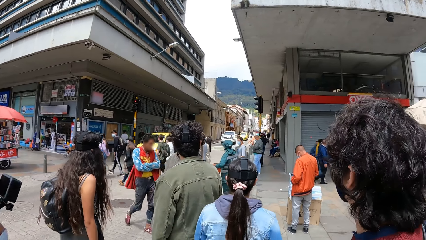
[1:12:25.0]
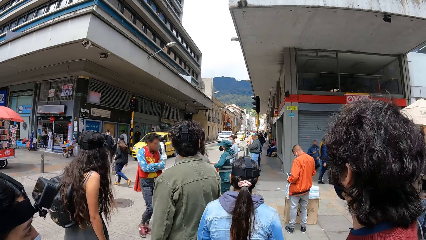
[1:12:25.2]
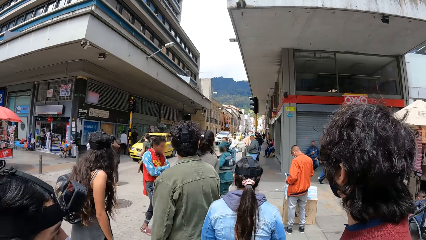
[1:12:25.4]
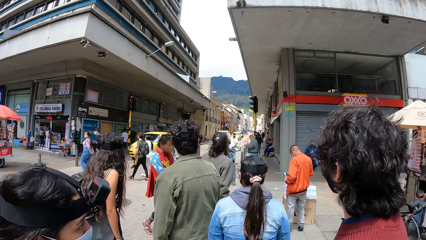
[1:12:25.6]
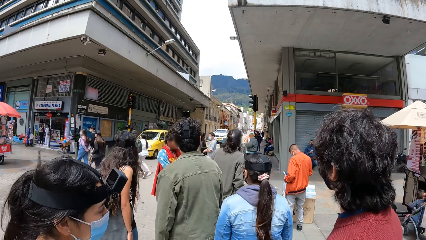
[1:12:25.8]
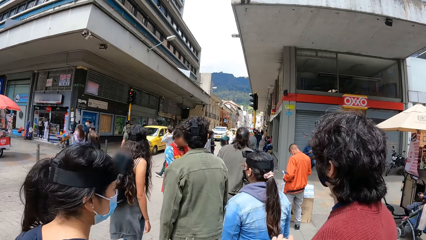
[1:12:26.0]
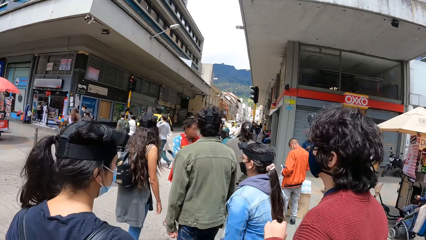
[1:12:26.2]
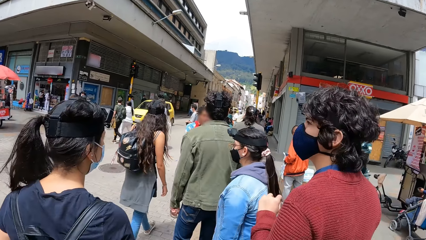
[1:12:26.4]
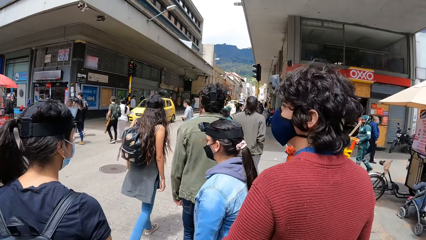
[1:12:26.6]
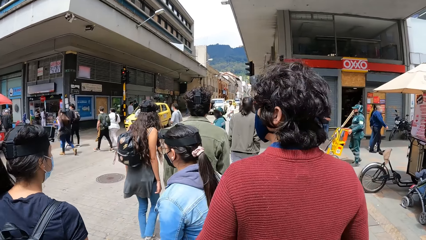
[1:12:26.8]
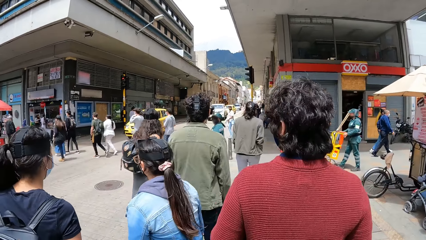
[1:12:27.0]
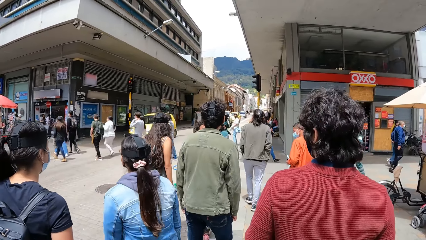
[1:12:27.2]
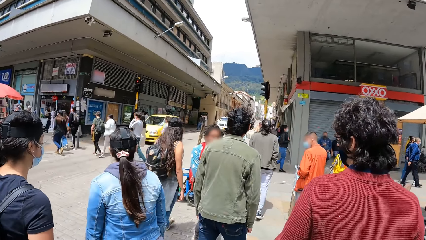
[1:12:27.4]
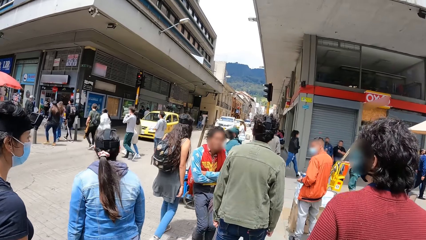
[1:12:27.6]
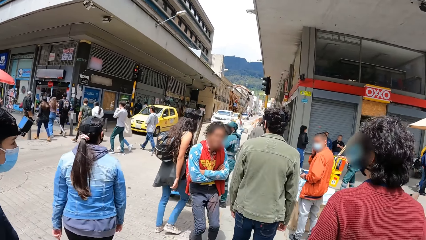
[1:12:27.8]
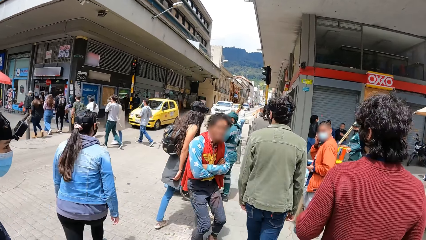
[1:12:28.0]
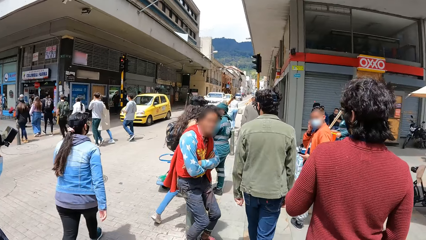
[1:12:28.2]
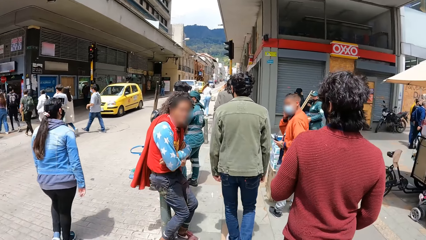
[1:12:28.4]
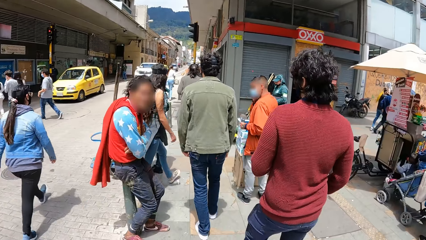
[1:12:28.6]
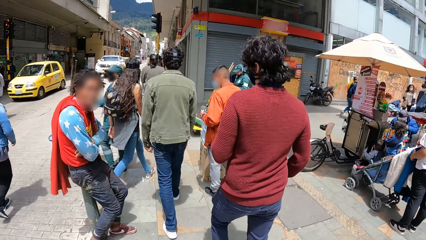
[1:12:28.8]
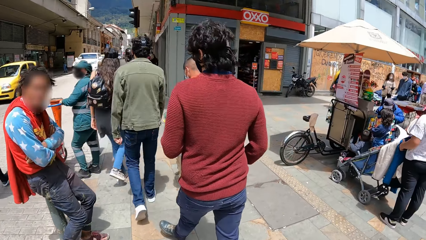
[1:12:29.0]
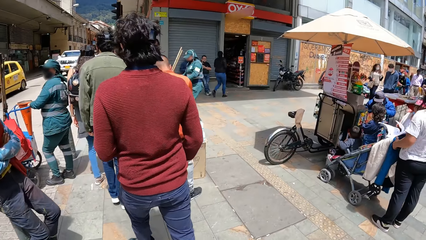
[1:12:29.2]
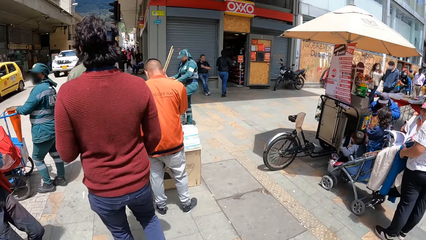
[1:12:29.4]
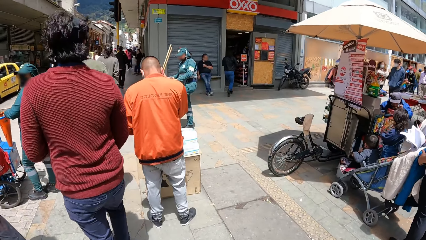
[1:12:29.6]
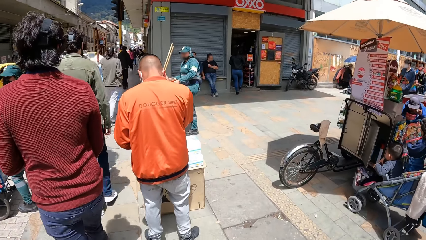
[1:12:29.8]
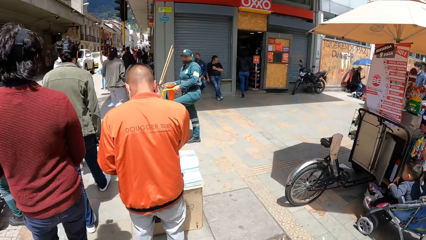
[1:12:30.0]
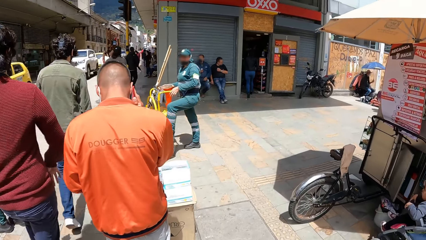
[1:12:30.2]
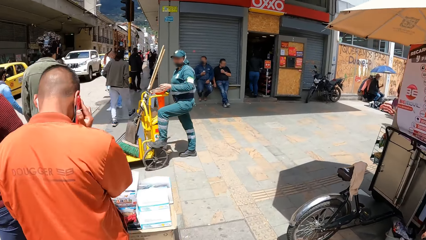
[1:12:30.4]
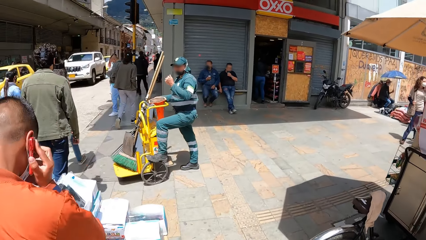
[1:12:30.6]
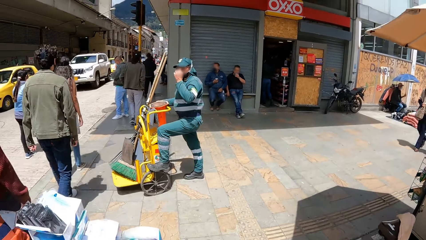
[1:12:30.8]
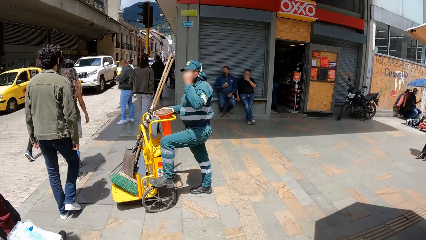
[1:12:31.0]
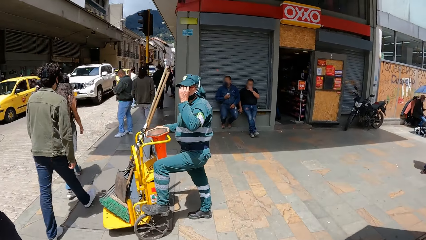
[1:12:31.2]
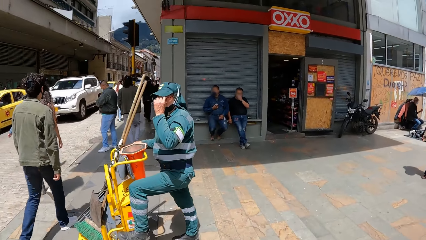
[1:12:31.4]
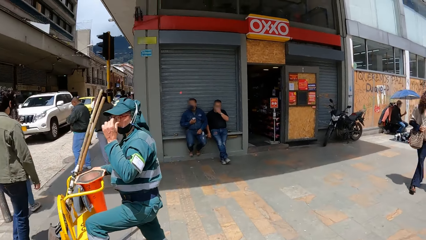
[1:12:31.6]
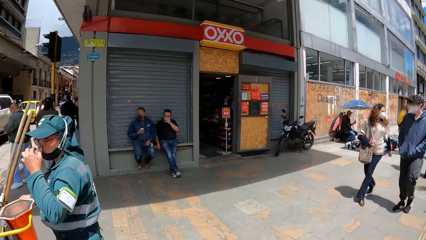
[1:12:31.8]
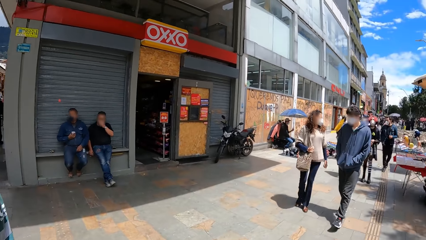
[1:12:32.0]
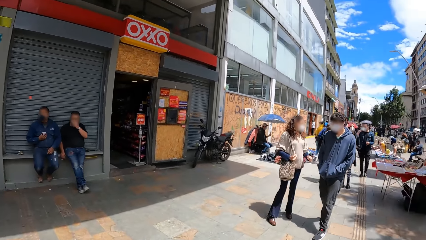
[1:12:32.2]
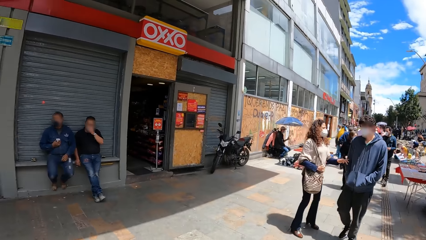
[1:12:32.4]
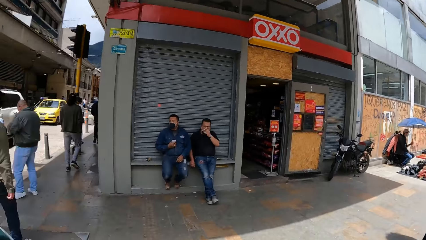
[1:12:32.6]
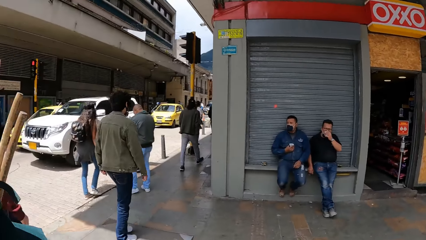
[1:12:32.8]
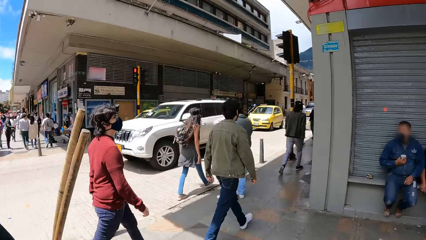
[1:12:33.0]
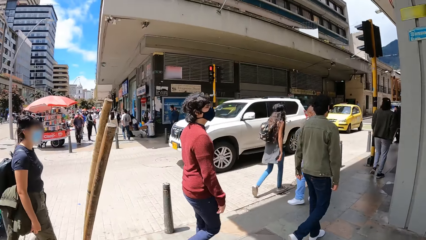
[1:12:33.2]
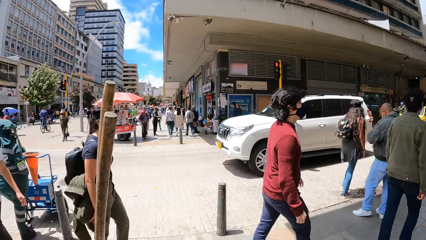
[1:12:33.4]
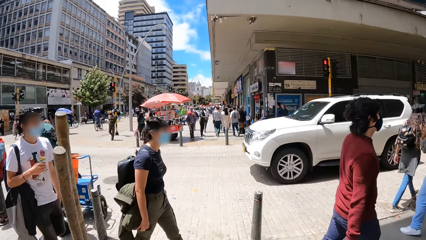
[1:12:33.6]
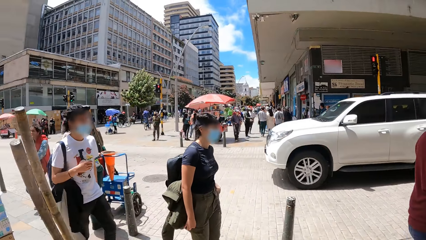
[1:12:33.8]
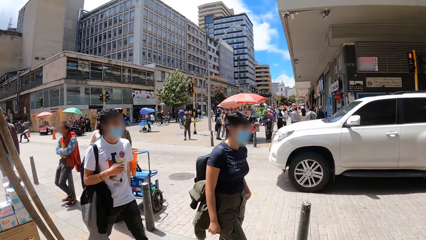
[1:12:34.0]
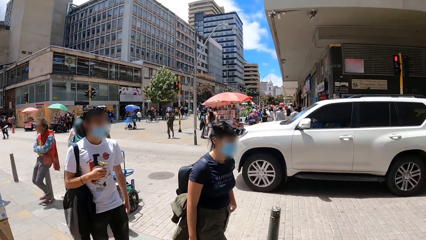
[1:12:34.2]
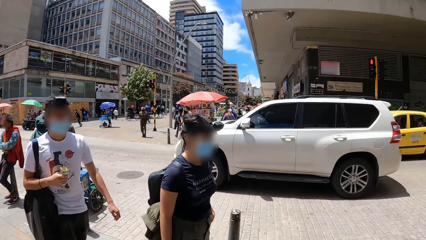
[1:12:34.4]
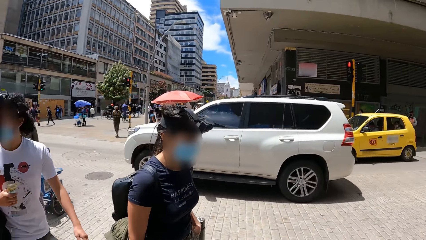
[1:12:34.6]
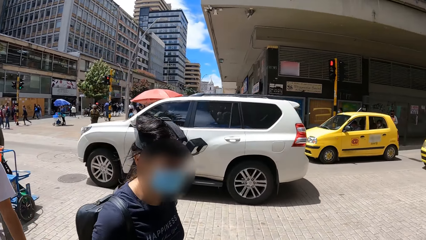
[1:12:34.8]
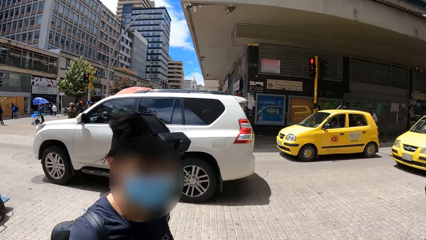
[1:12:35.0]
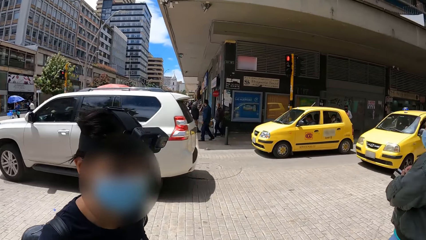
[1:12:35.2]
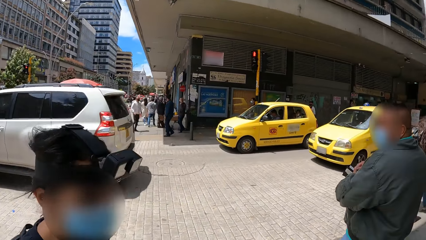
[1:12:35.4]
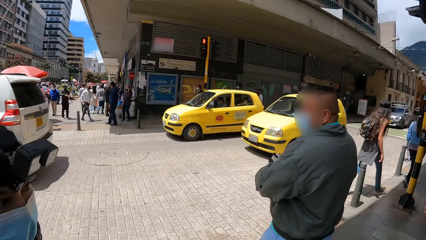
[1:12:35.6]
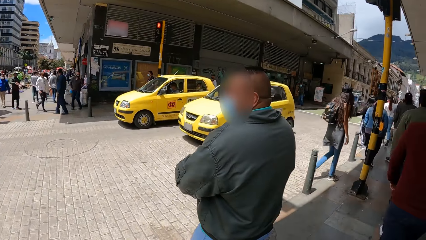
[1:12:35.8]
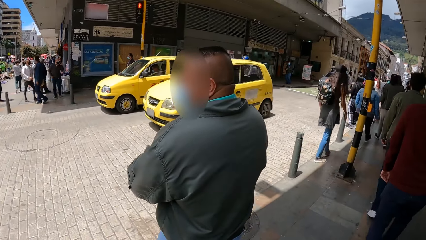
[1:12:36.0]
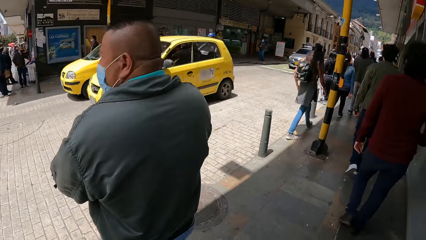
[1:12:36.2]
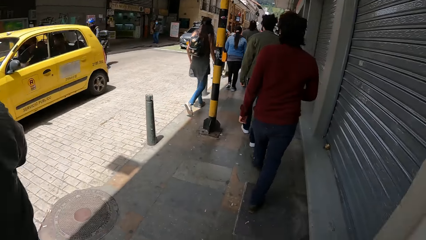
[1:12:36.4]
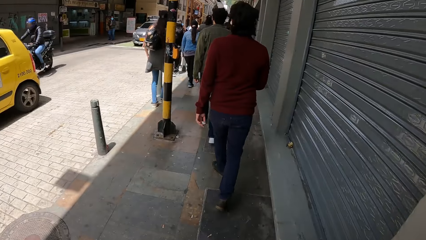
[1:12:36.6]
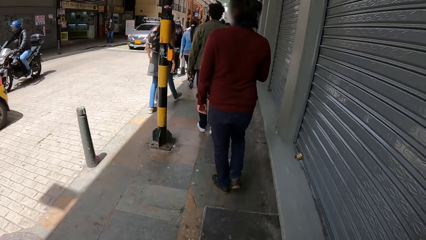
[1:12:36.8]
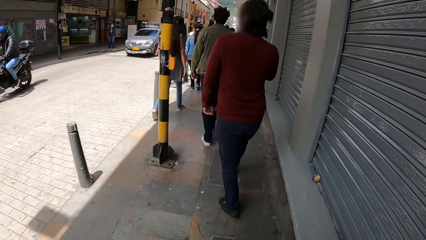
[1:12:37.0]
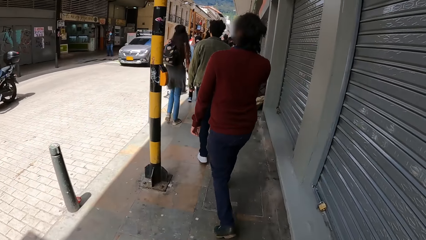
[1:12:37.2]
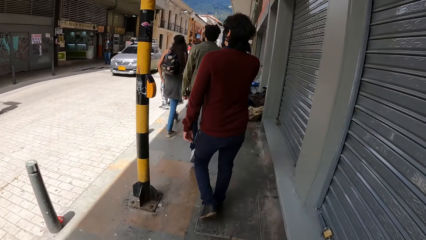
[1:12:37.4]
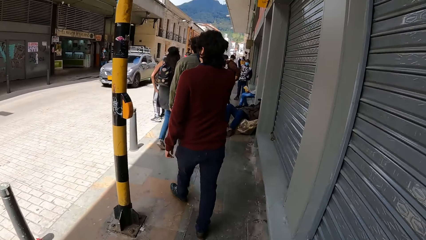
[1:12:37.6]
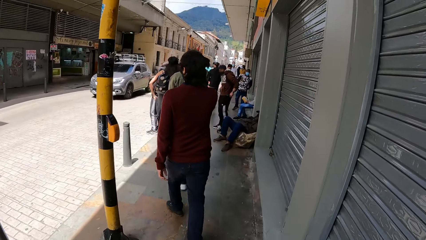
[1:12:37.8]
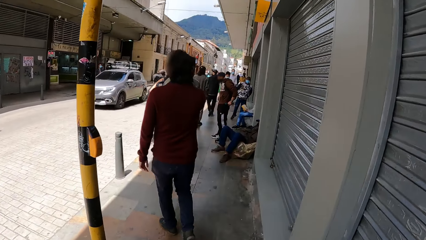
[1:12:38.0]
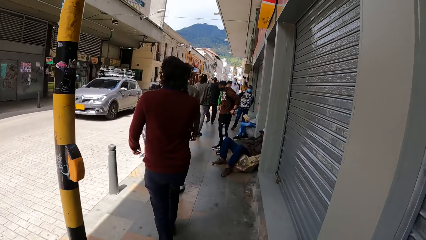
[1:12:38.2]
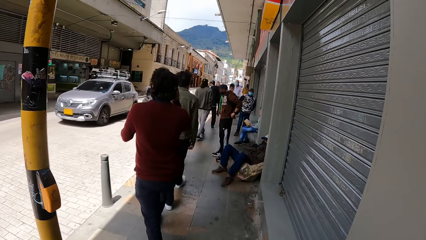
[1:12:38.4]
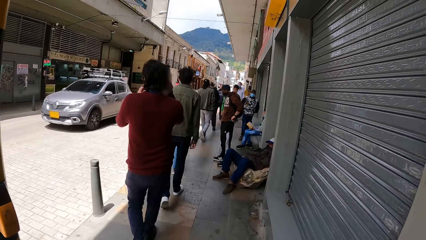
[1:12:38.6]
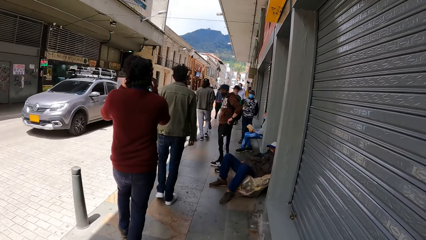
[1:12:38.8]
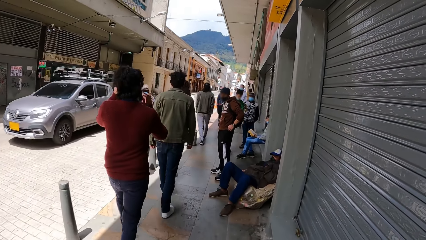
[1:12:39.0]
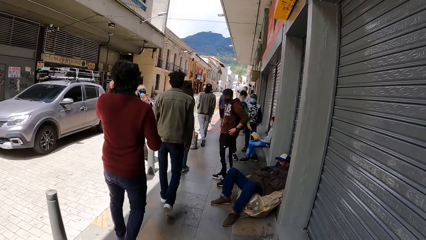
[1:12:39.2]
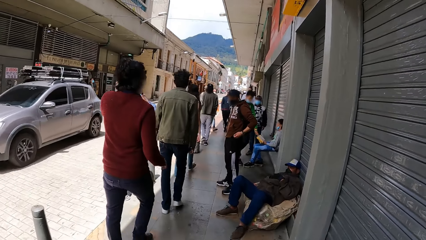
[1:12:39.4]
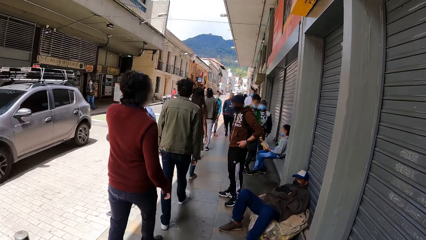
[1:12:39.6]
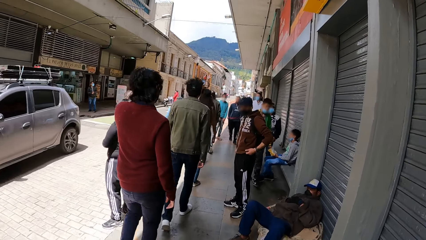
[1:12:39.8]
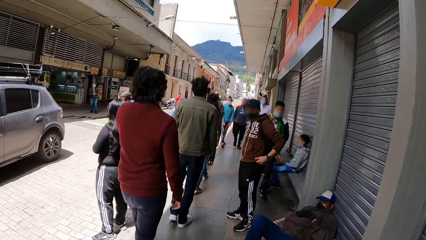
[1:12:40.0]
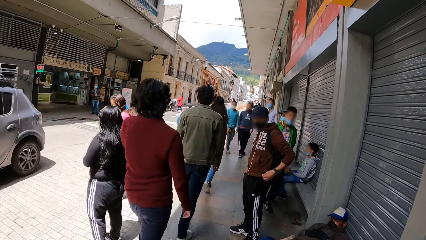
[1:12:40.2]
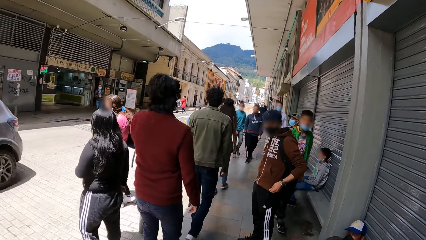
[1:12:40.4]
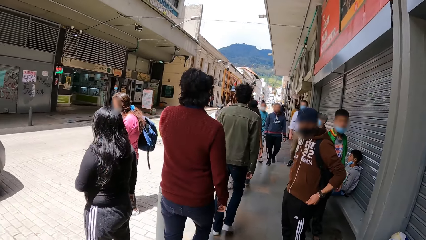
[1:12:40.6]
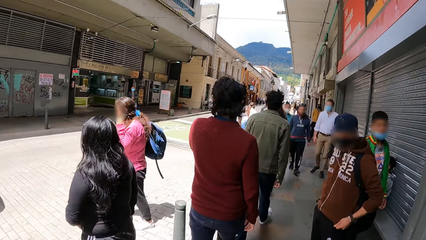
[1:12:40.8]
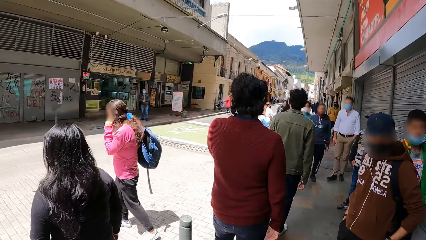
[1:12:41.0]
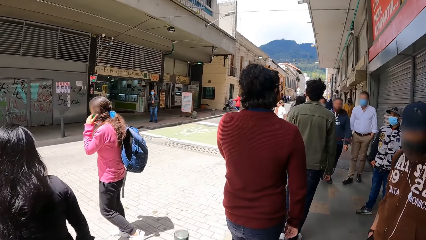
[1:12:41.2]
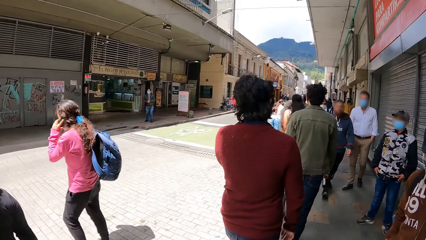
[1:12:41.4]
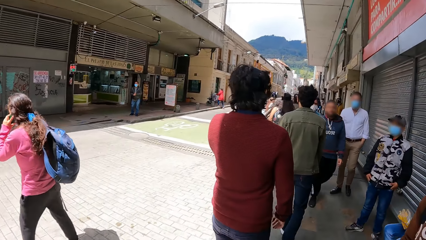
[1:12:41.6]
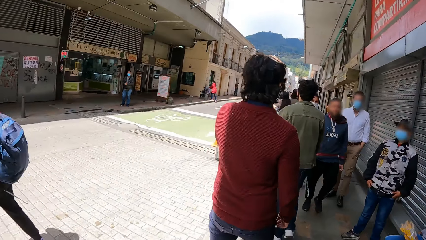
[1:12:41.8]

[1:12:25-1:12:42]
The camera wearer walks on the pedestrian road. They walk on the road with a group of people.
